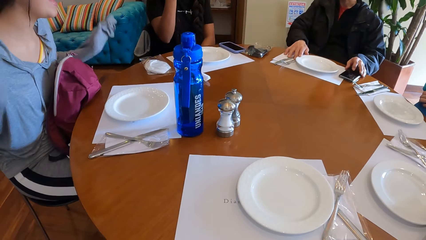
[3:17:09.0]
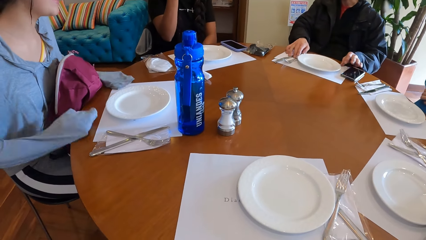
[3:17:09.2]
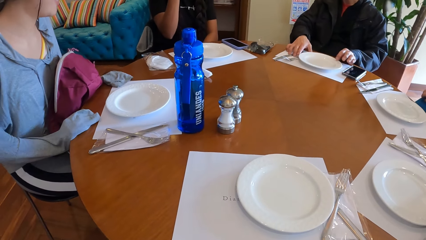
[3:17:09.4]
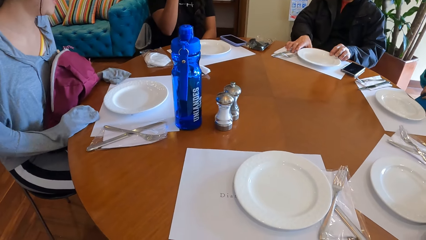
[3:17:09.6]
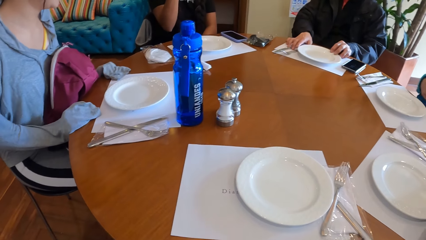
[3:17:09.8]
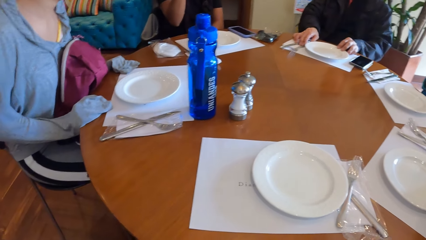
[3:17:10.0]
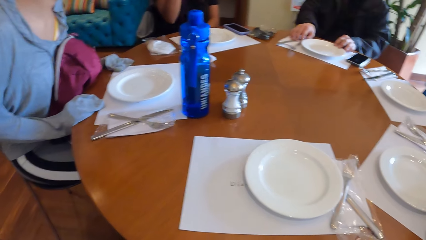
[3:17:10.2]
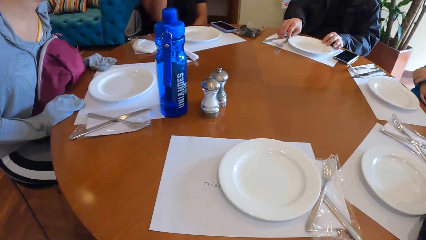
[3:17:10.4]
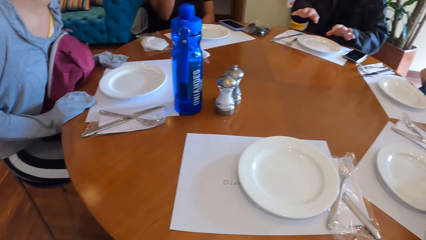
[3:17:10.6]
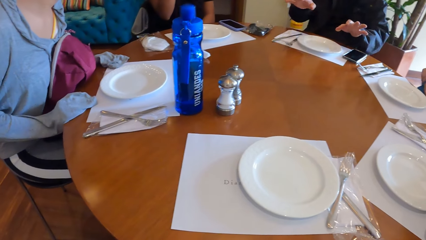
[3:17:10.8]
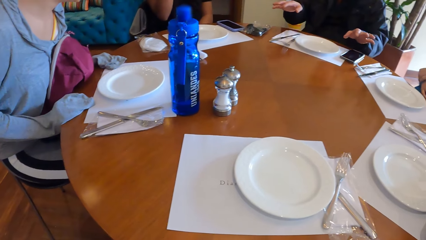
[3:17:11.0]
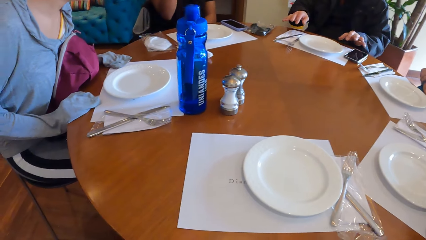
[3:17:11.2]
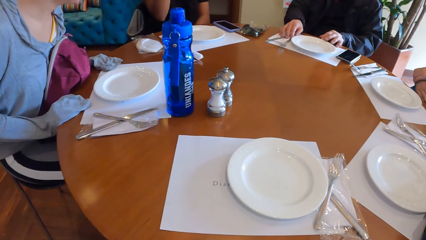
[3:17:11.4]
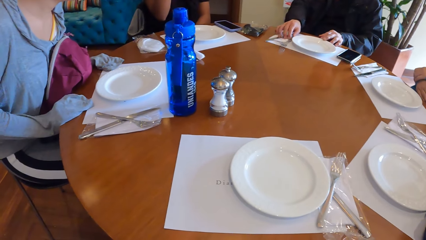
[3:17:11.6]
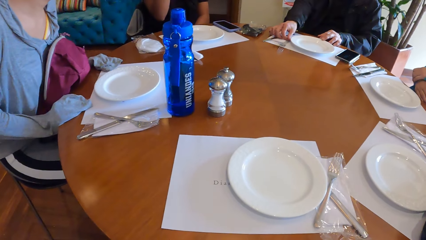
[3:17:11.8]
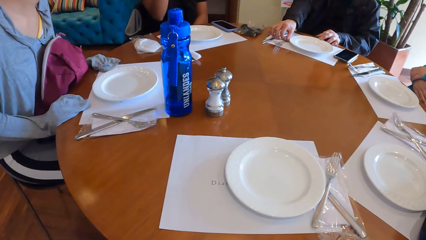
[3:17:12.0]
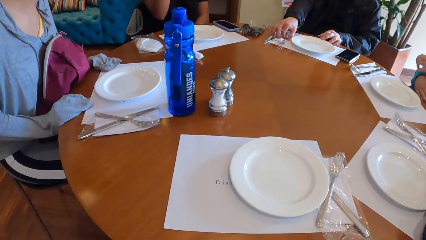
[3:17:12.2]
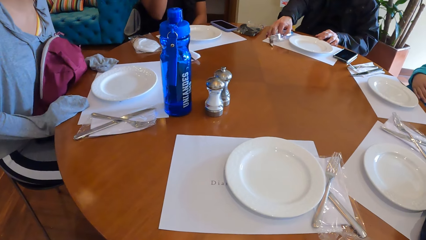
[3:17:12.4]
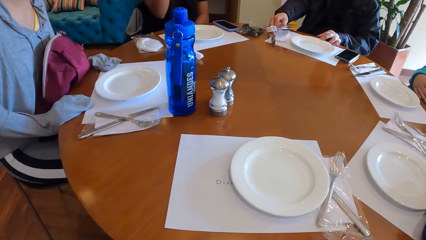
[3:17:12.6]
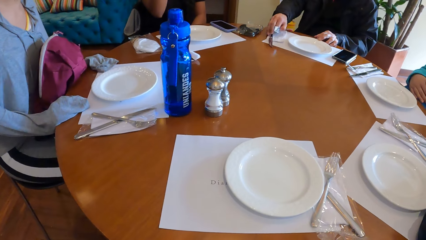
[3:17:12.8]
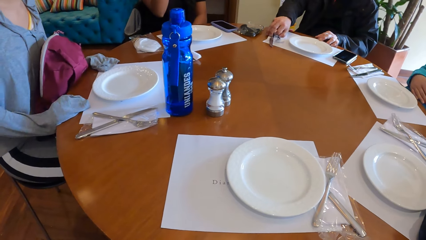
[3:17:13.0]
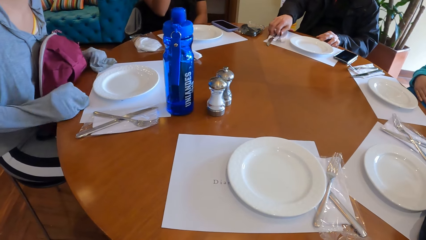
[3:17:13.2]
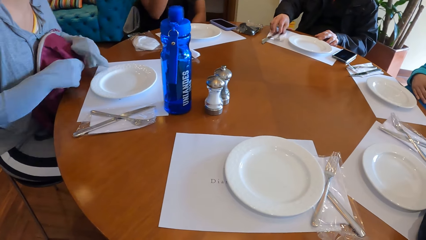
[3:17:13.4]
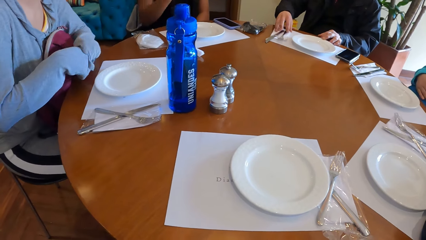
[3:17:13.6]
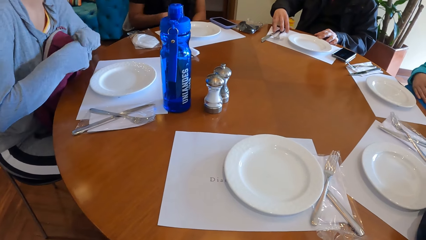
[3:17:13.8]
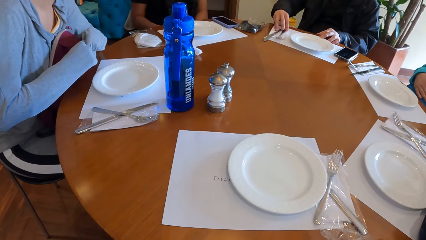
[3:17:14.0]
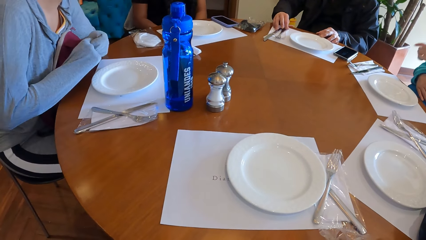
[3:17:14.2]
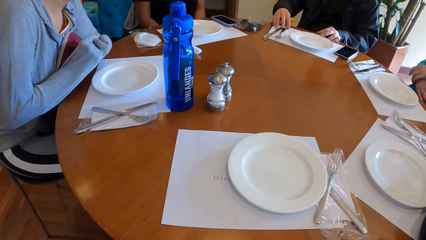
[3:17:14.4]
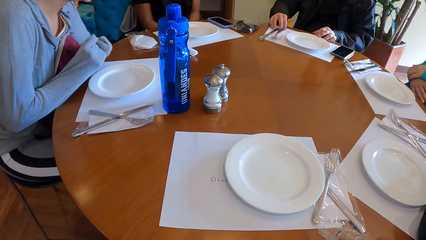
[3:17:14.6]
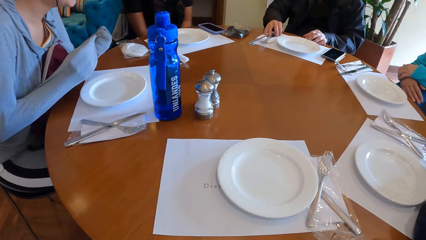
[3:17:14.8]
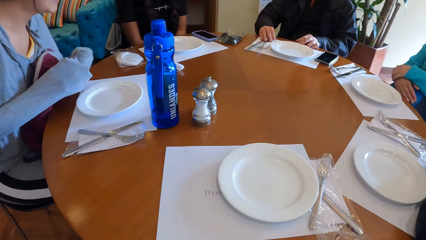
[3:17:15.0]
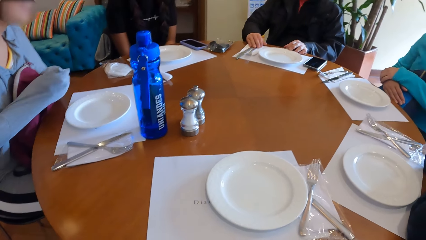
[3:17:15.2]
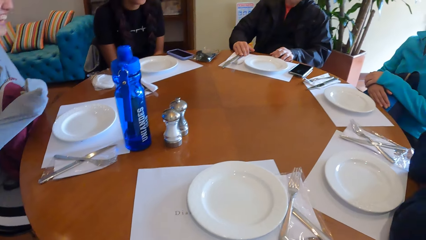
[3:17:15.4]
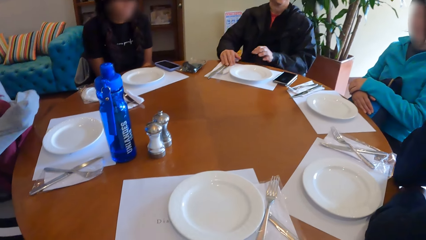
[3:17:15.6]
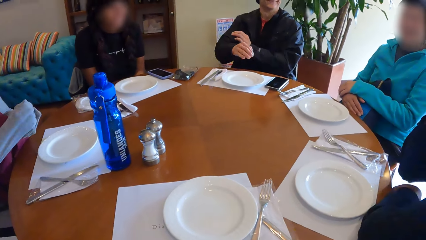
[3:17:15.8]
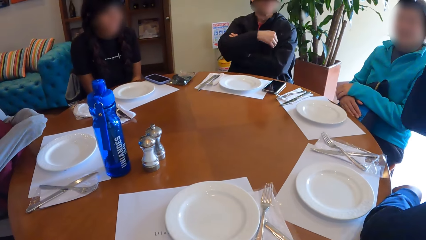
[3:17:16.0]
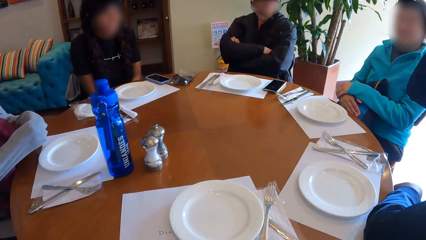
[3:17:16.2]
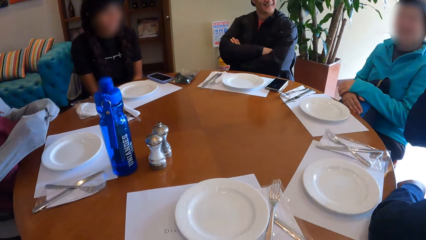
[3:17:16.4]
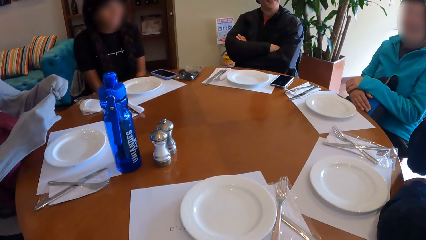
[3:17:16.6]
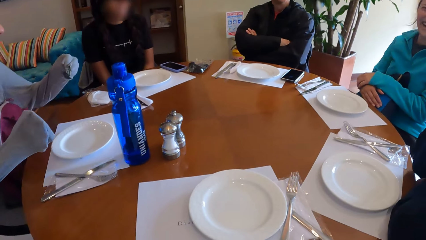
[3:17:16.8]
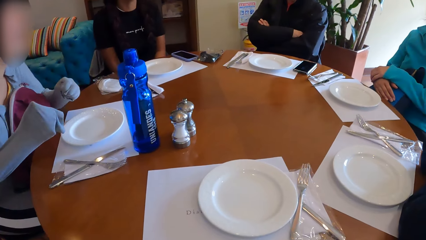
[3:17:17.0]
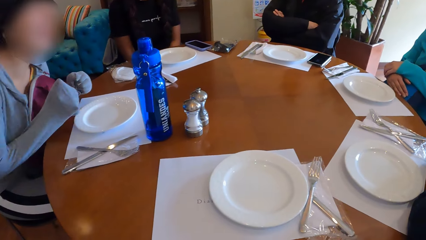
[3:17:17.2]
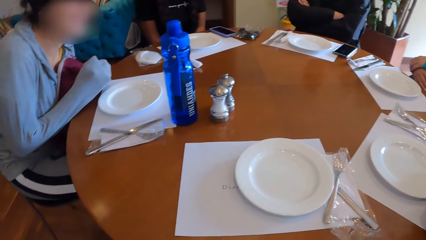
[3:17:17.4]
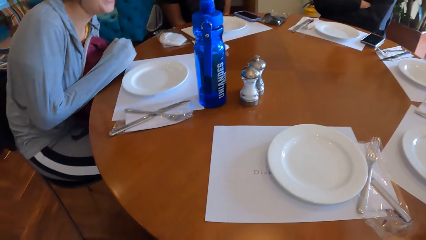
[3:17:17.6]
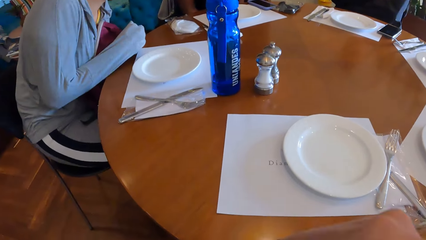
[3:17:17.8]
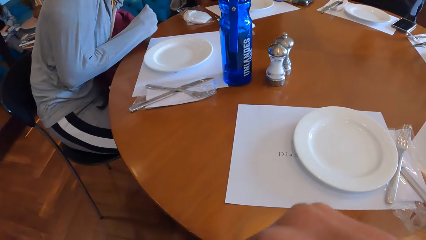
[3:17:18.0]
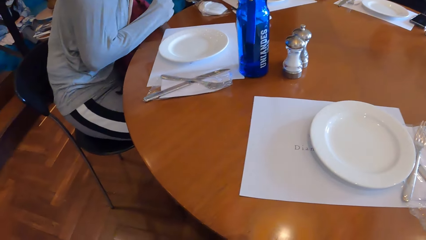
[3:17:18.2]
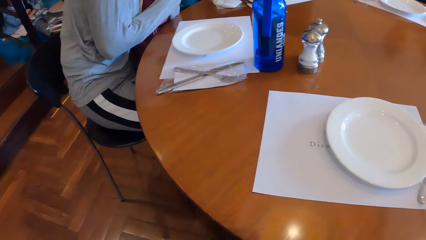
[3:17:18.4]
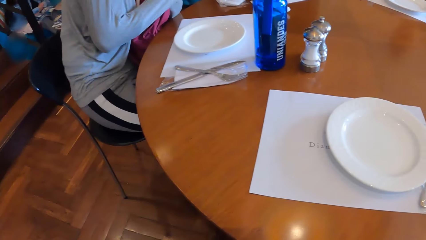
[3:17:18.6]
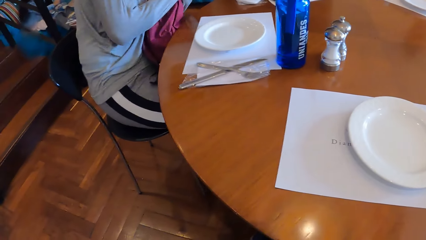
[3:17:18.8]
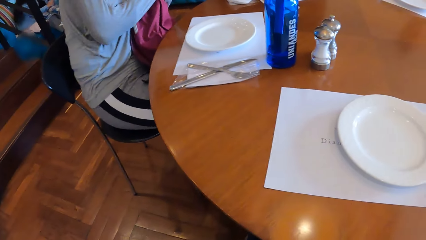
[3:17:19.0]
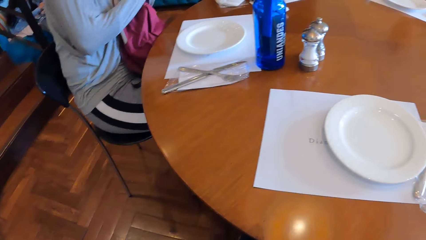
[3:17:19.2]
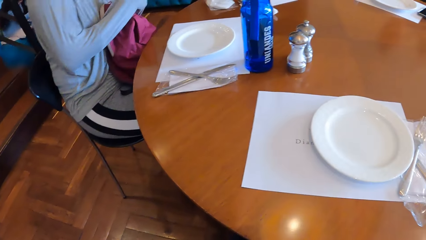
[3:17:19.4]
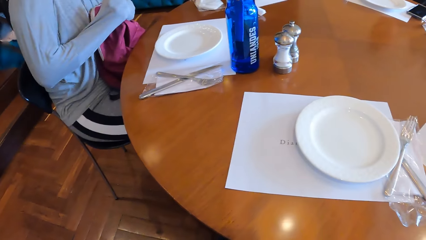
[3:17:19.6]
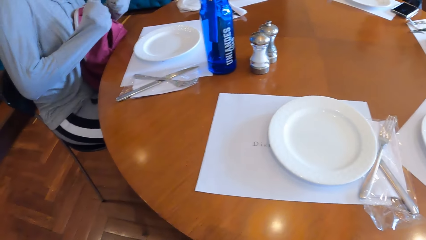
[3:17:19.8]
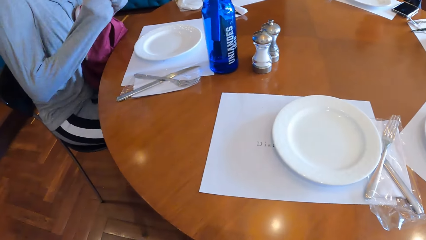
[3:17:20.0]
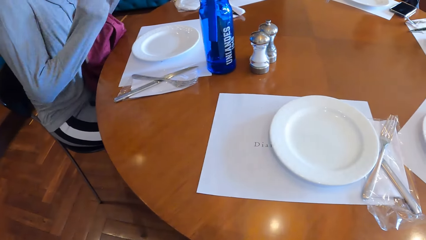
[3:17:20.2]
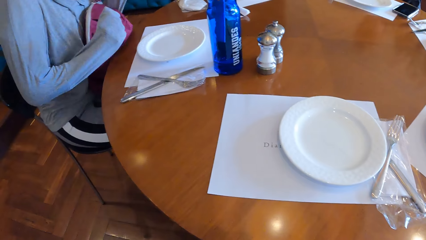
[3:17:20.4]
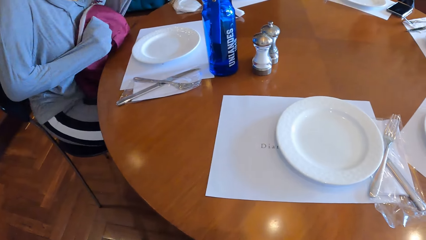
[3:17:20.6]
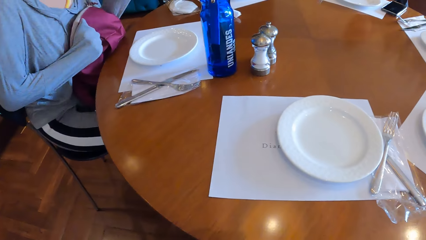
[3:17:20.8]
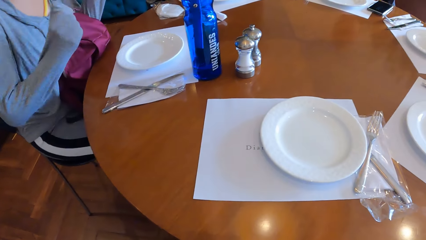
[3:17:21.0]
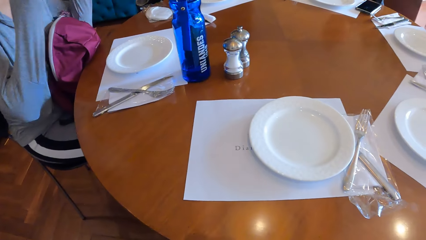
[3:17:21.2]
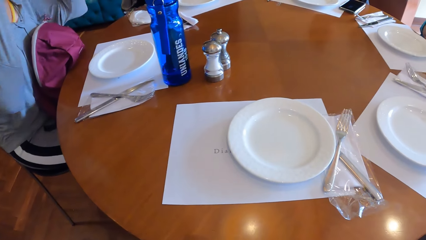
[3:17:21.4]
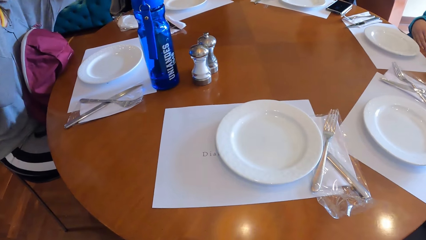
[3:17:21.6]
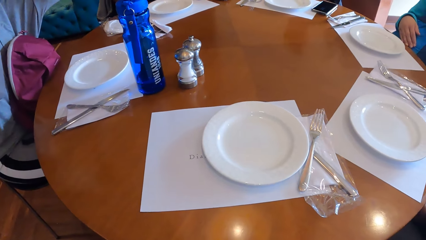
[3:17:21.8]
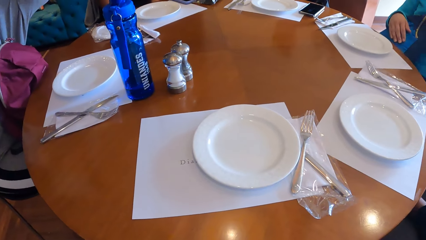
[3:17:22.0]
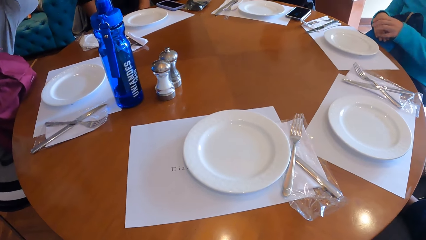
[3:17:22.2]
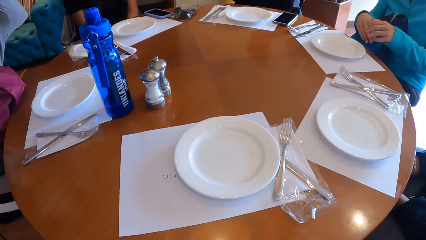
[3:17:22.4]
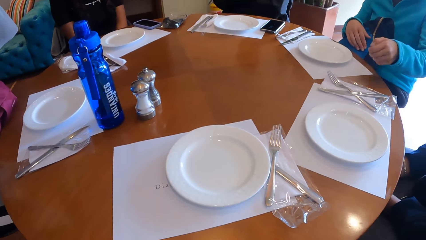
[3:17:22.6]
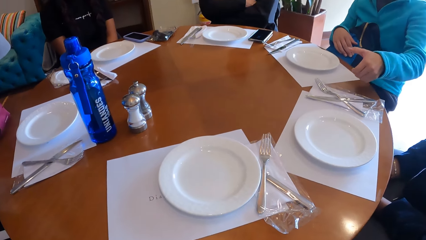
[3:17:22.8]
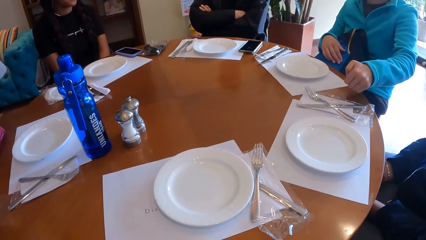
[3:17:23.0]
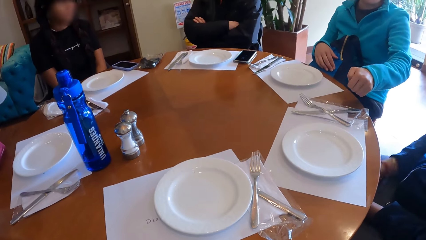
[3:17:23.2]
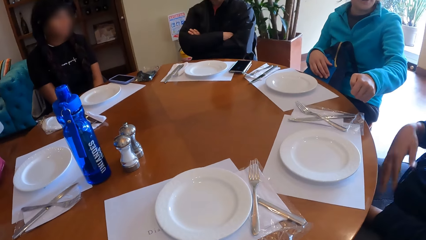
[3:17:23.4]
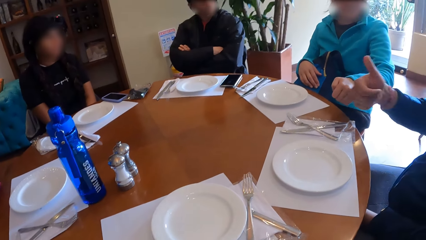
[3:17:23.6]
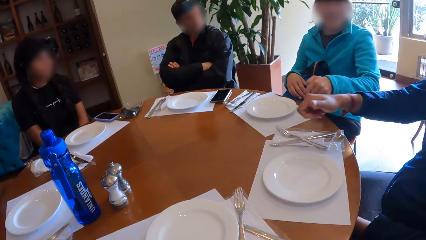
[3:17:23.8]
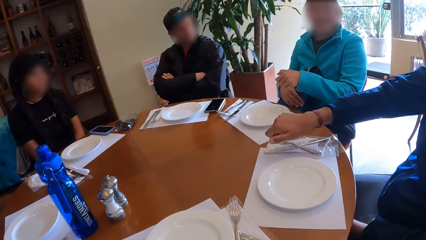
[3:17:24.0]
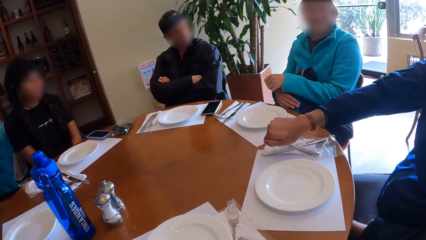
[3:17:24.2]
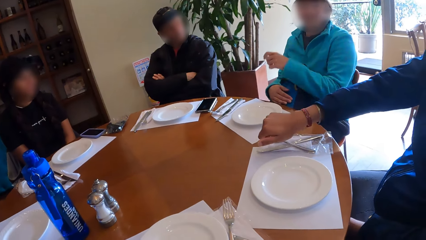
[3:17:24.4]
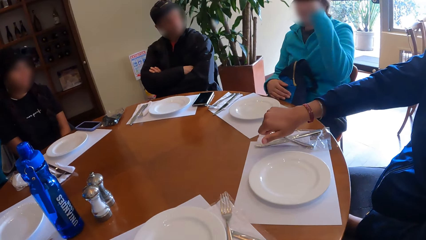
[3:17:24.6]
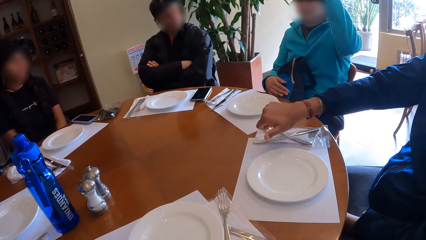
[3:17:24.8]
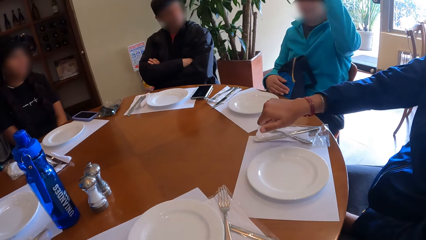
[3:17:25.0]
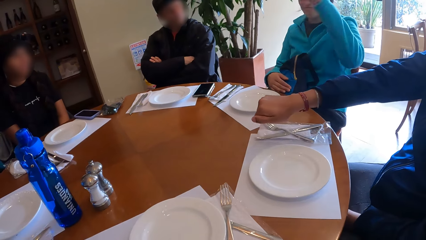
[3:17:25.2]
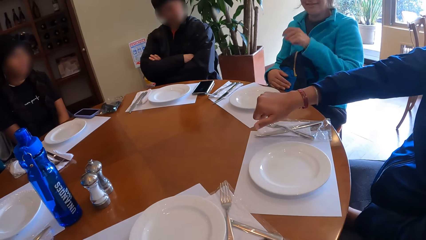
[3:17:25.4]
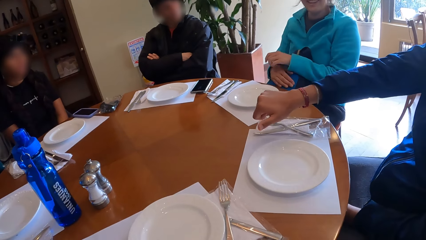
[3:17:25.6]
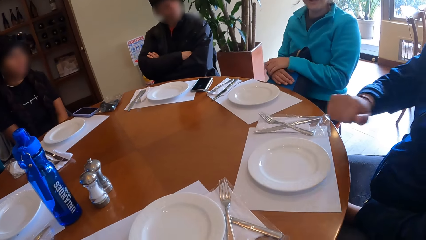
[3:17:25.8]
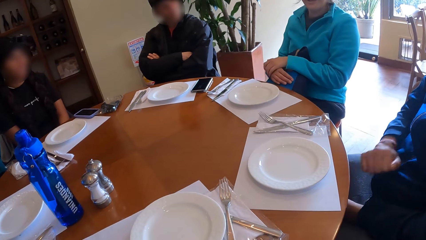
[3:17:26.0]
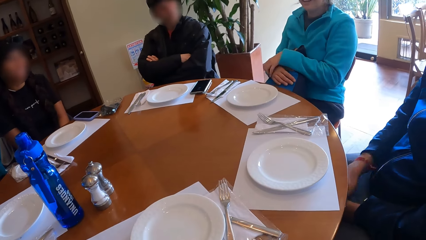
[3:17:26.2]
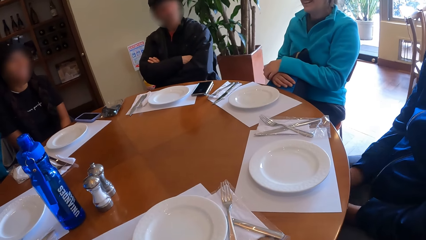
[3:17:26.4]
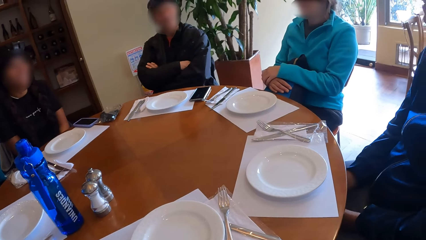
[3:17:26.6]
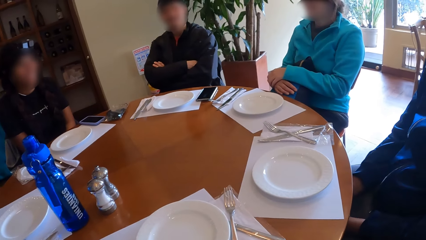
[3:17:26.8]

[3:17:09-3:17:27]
A woman gestures at another woman. The first woman places her hands on the table. A man gestures at the camera wearer. The man adjusts the fork and table knife on a mat. The first woman leans on the table. The camera wearer looks around the table. The second woman gestures at a third woman. The third woman gestures at the second woman.
